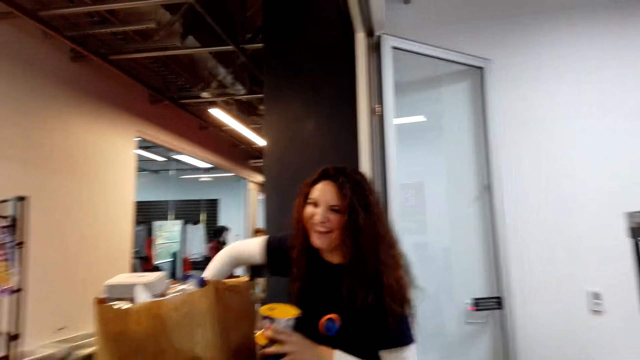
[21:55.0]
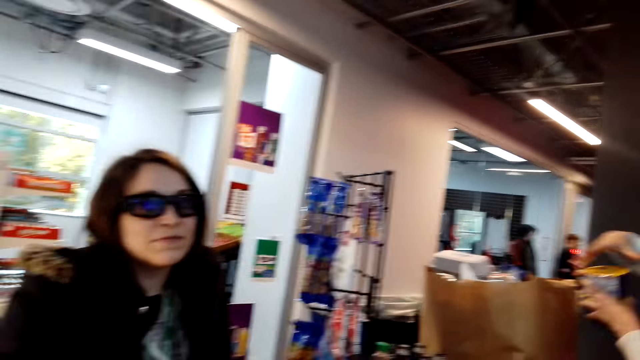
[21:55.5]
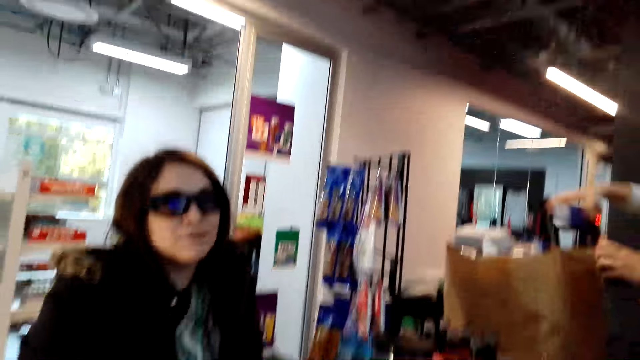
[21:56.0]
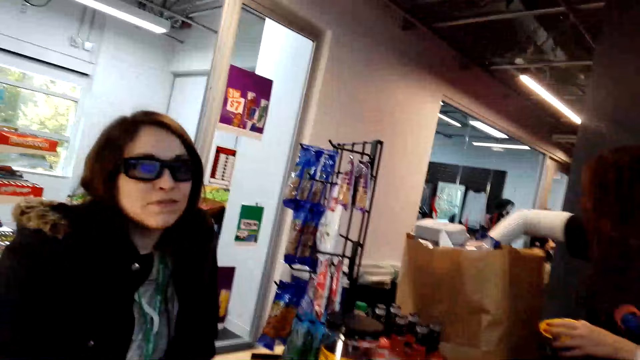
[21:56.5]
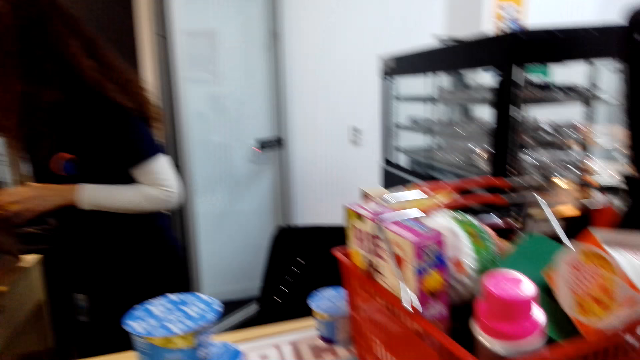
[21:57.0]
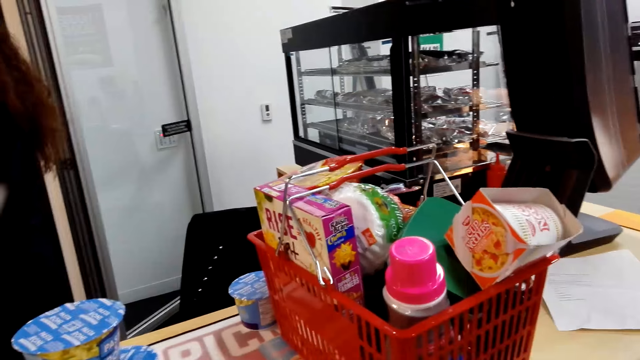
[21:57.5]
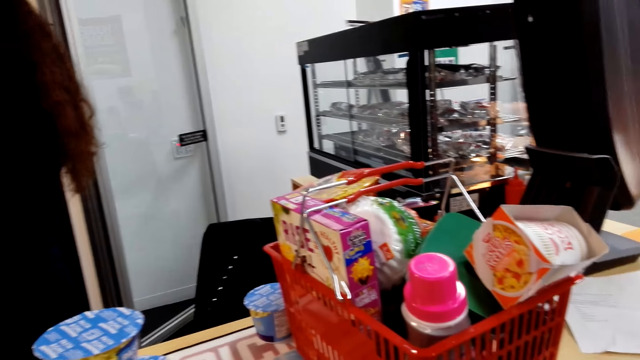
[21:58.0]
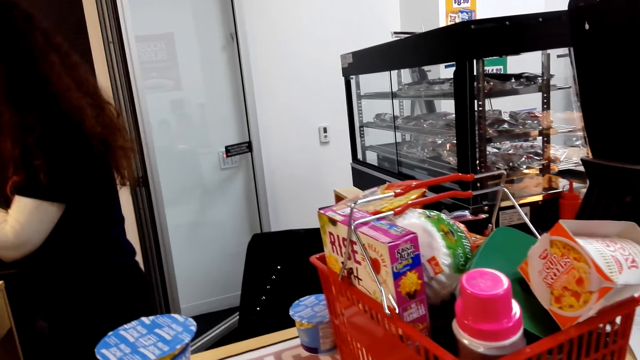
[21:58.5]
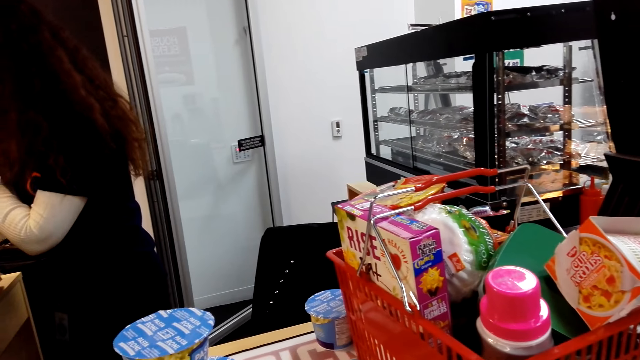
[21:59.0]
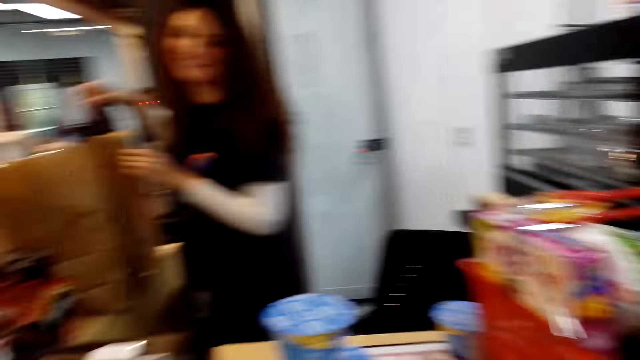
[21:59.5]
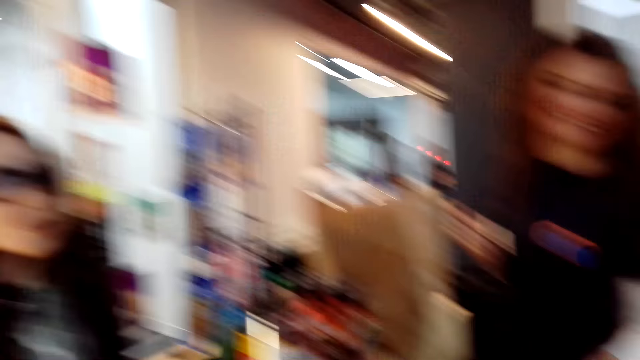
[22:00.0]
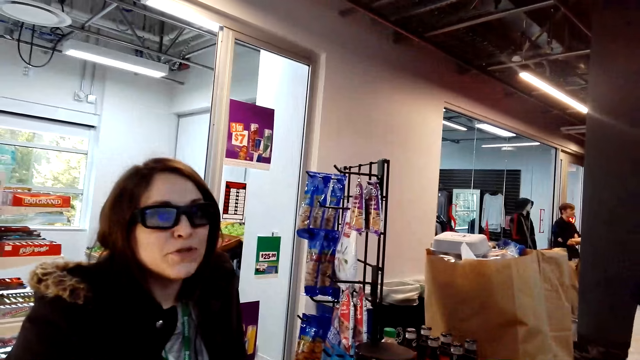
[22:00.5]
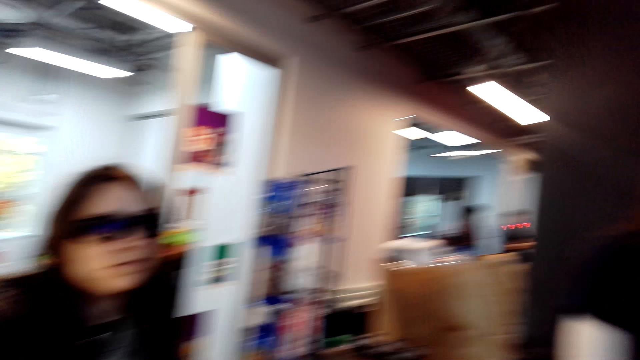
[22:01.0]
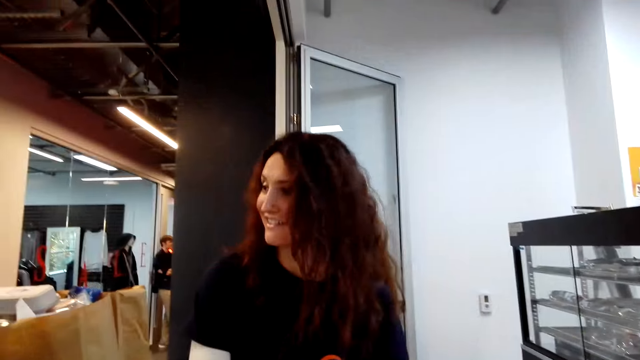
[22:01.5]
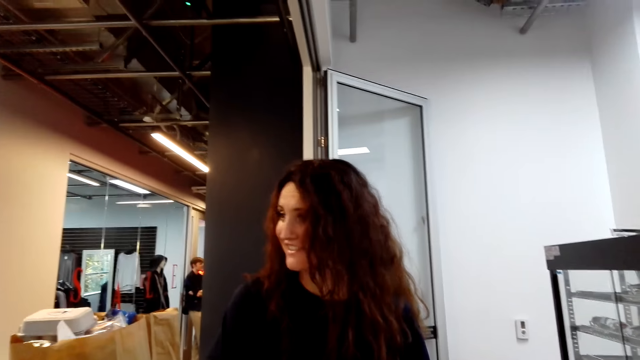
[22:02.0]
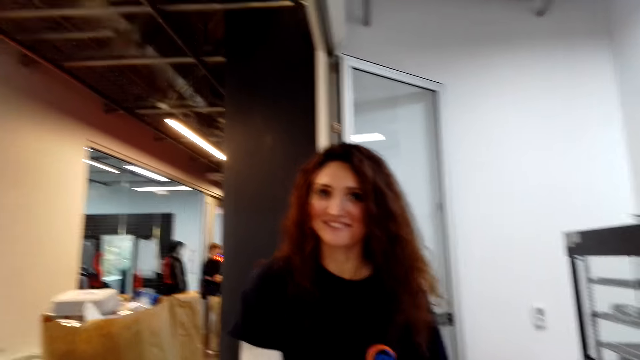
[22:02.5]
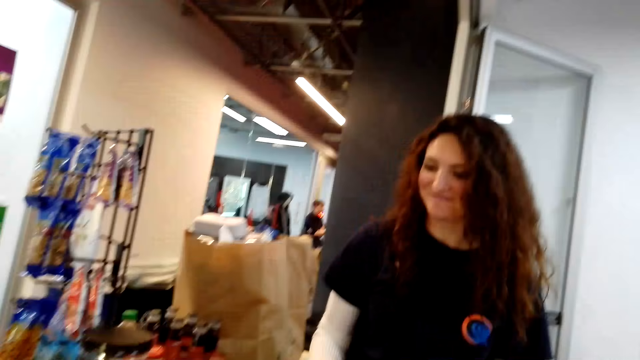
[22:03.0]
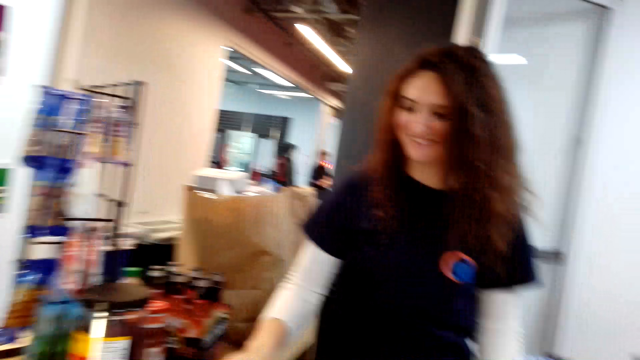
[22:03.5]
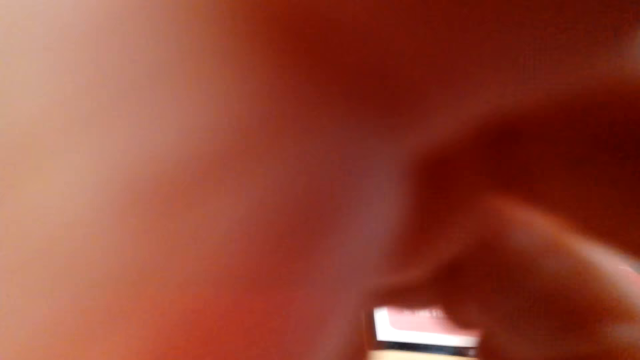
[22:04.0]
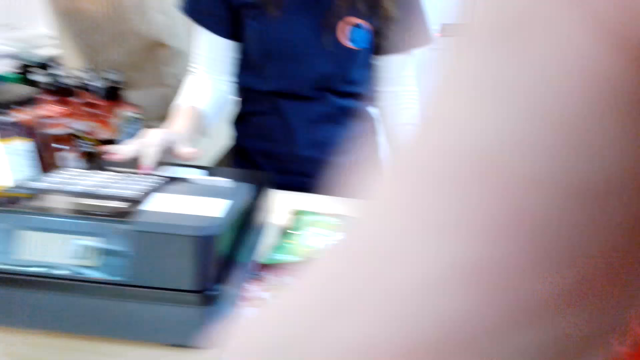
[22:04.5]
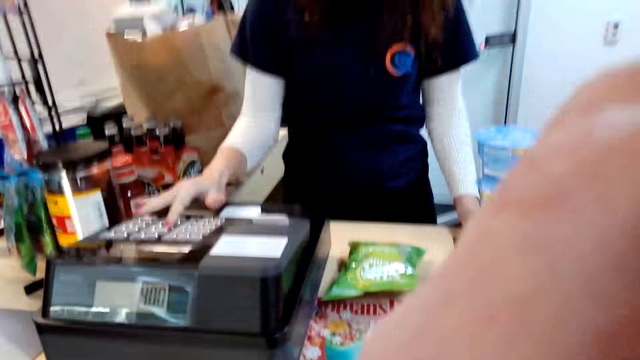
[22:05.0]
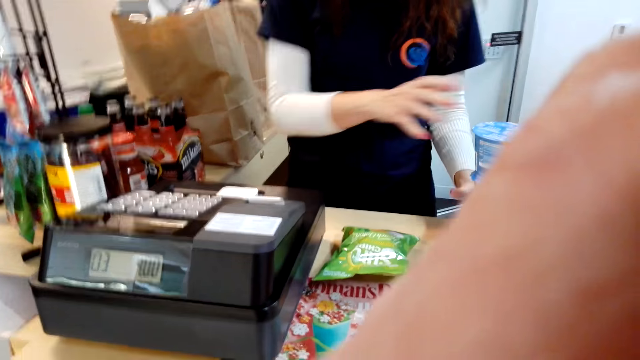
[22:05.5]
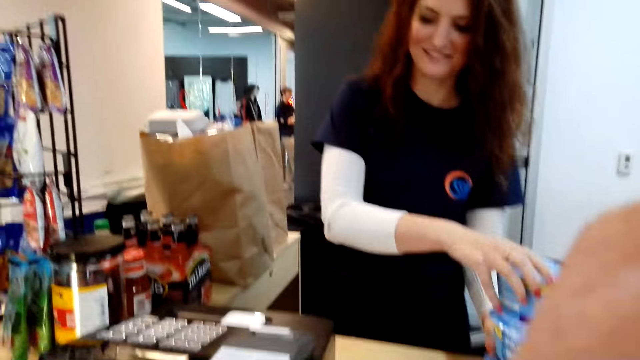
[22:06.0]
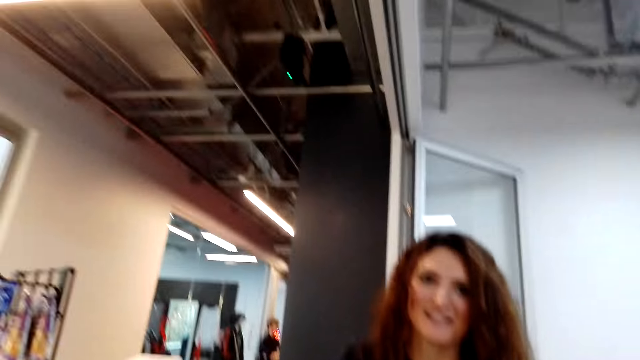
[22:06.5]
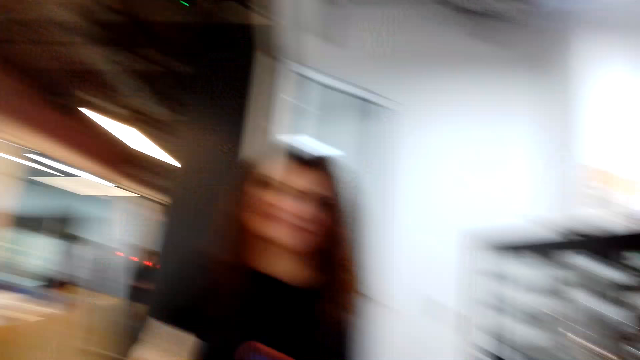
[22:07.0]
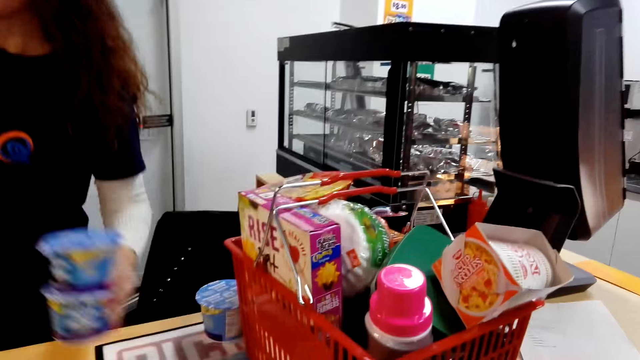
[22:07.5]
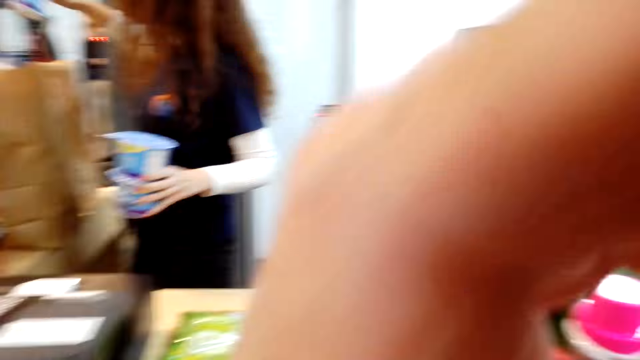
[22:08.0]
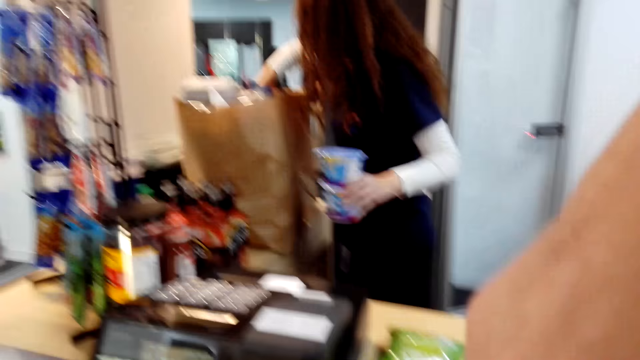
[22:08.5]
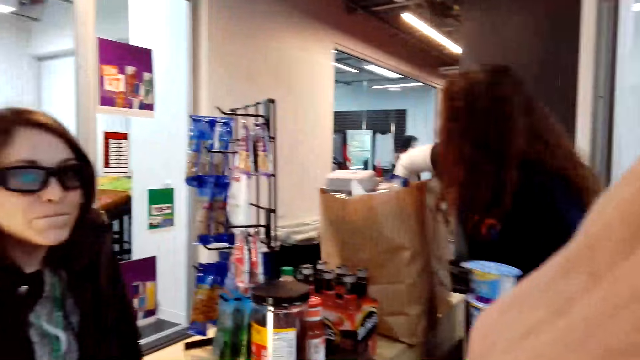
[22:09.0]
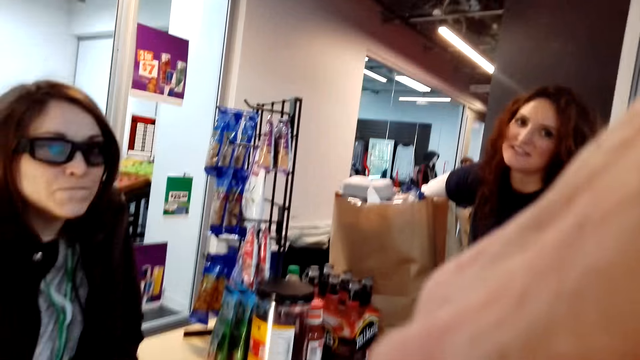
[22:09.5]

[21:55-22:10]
The camera wearer talks to a woman and another woman. They hold her camera. They talk to the first woman and the other woman. They hold her camera.

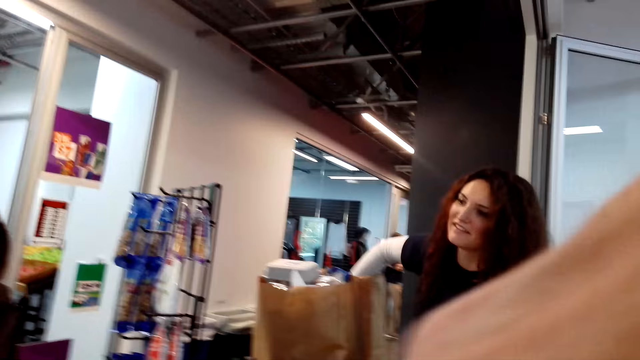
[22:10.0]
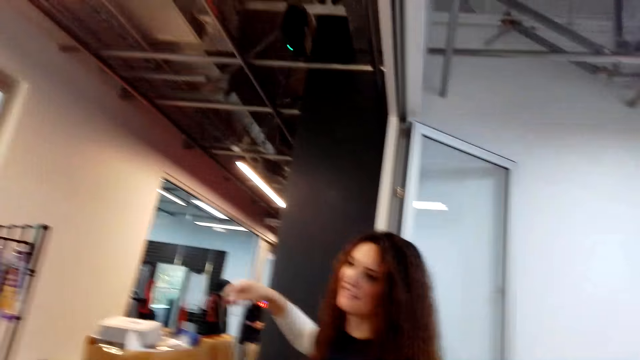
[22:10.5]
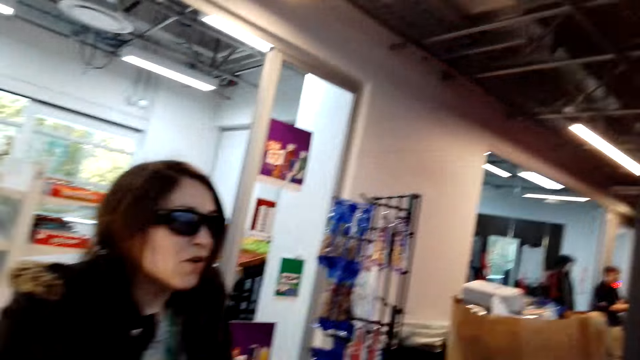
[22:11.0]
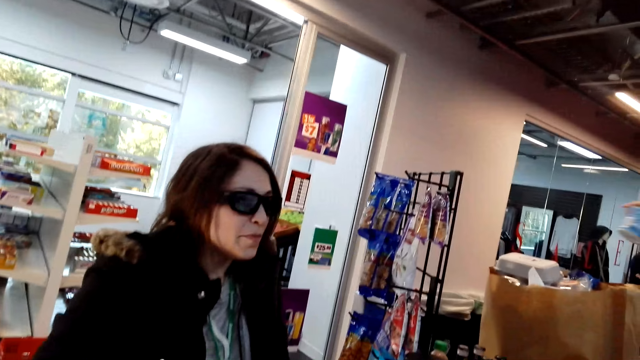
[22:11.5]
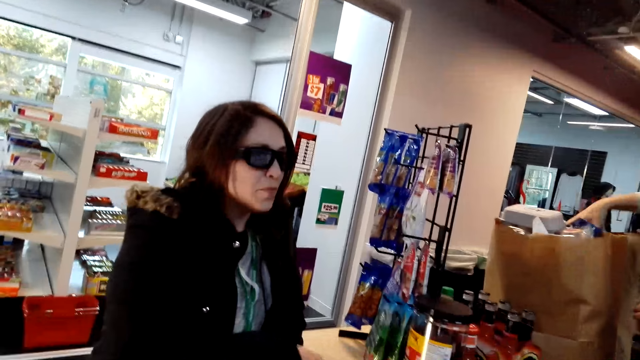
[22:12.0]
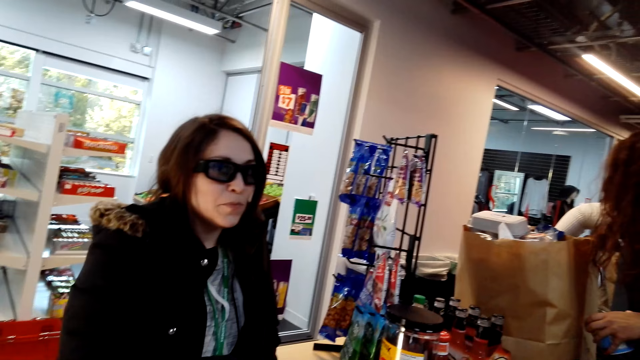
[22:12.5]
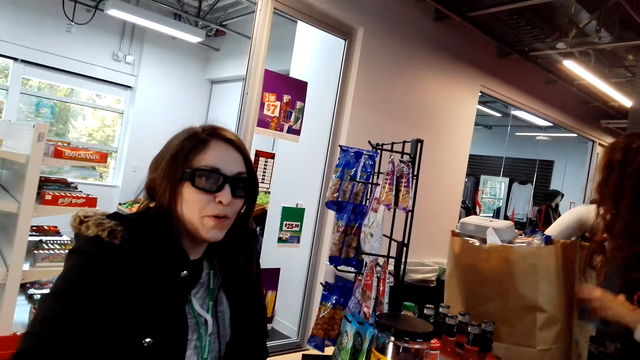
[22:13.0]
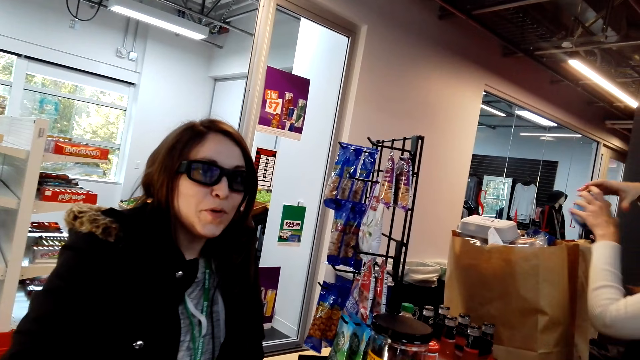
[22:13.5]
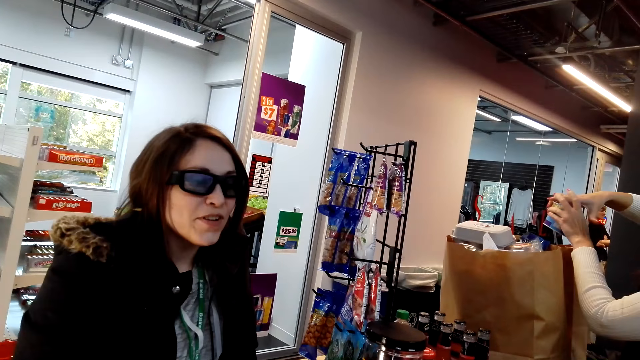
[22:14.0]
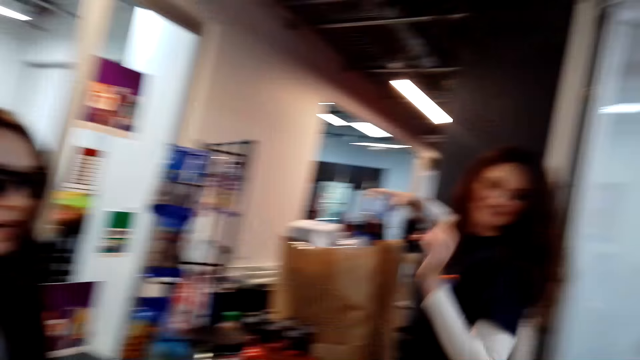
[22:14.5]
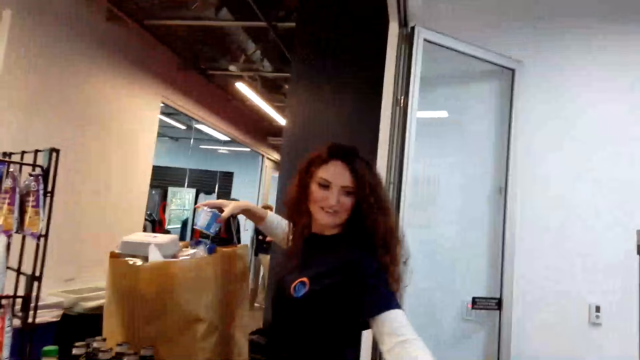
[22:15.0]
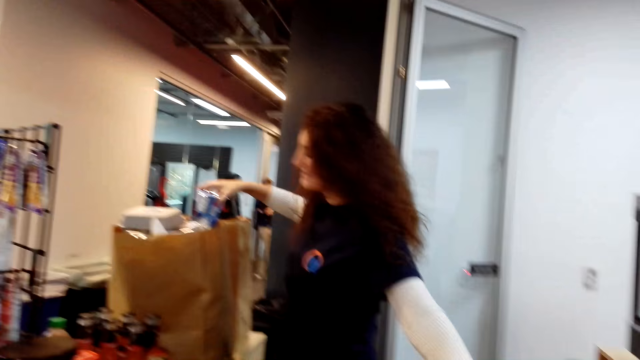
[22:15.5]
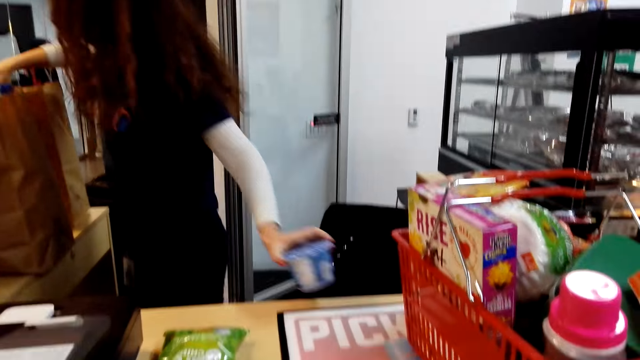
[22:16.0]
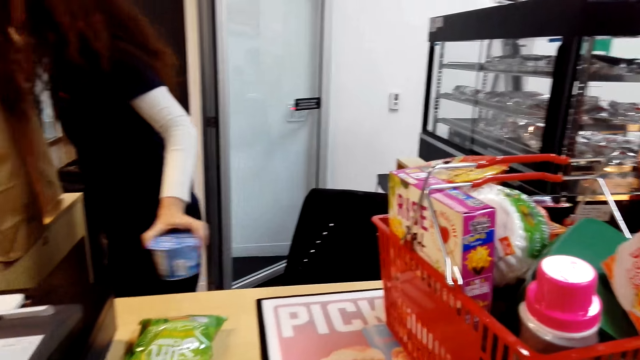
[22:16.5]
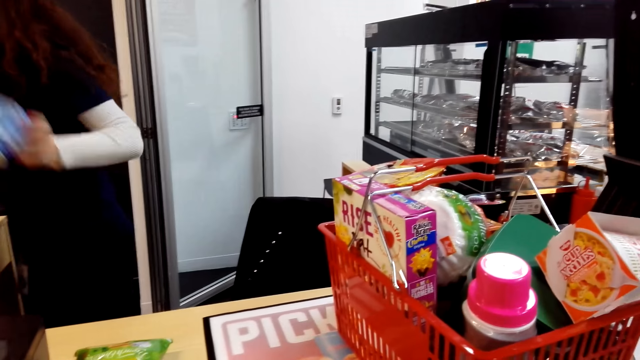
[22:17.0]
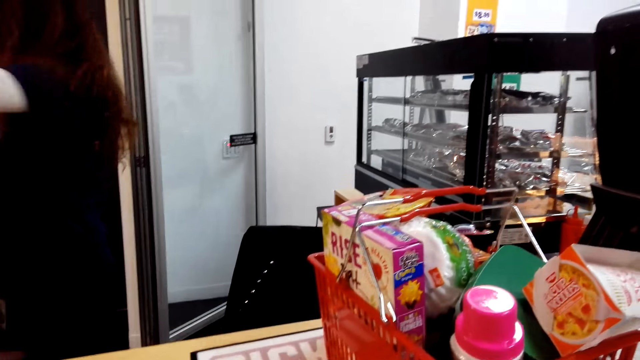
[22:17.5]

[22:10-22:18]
A woman talks to the camera wearer and another woman. The other woman packs the goods in the bag.
